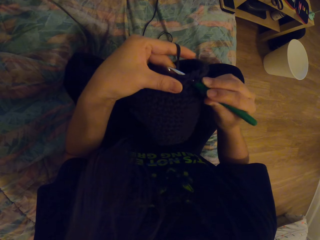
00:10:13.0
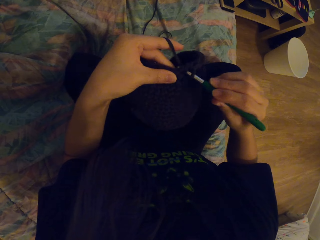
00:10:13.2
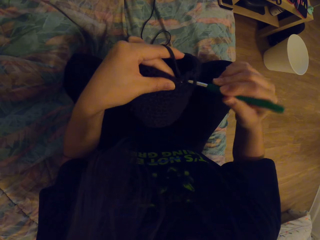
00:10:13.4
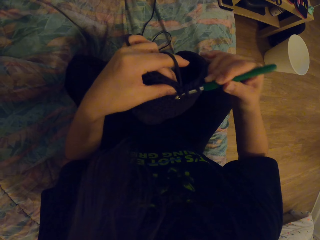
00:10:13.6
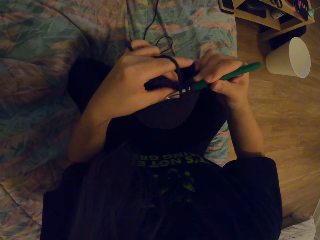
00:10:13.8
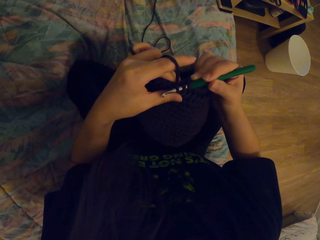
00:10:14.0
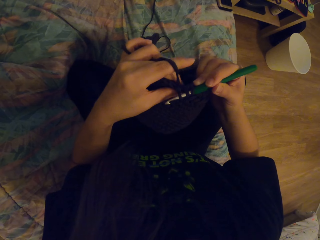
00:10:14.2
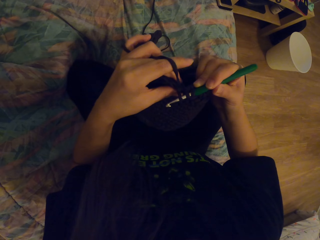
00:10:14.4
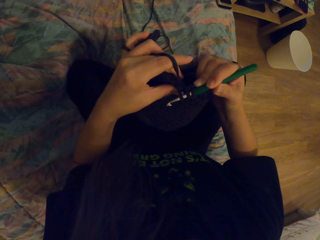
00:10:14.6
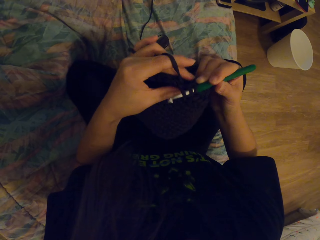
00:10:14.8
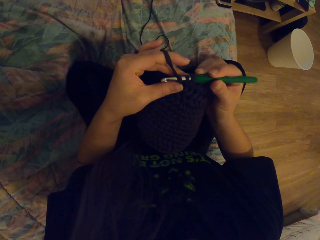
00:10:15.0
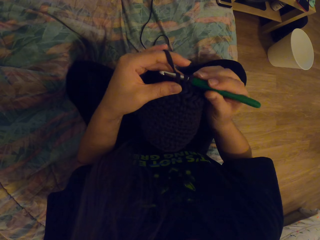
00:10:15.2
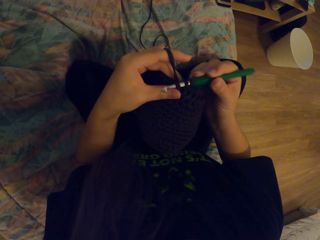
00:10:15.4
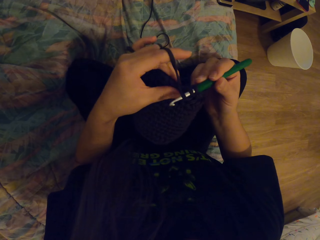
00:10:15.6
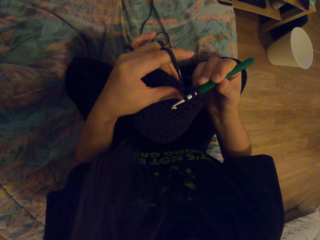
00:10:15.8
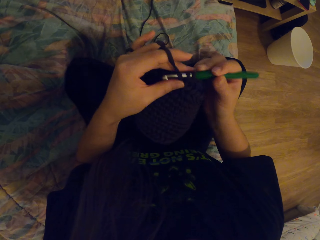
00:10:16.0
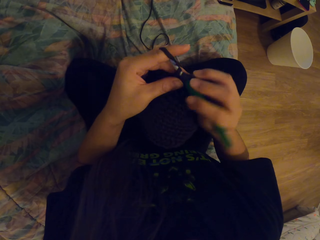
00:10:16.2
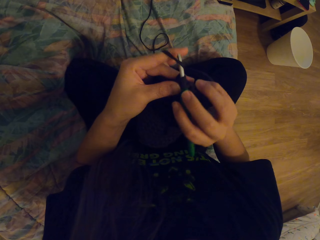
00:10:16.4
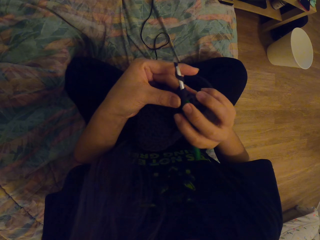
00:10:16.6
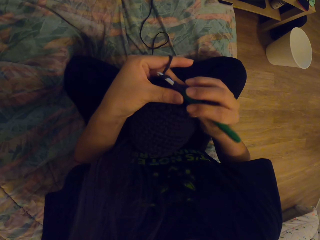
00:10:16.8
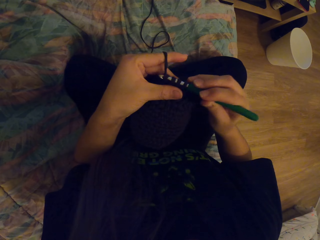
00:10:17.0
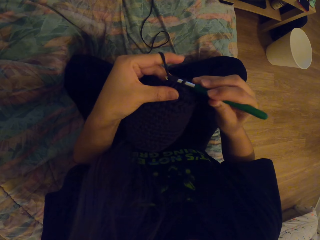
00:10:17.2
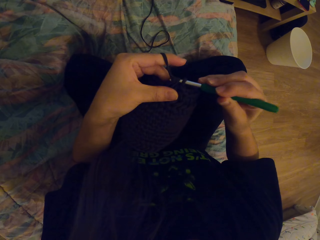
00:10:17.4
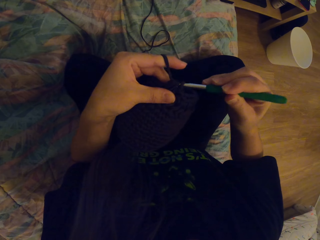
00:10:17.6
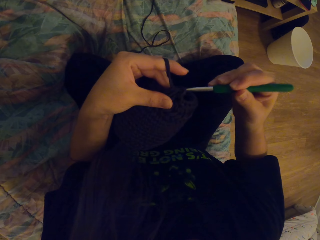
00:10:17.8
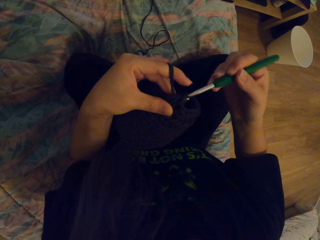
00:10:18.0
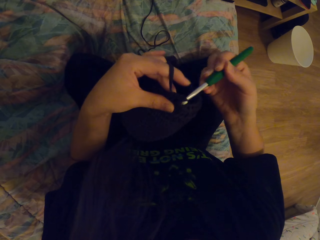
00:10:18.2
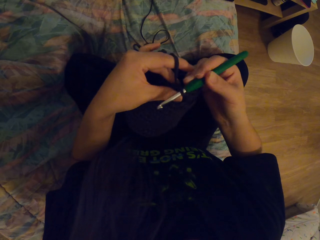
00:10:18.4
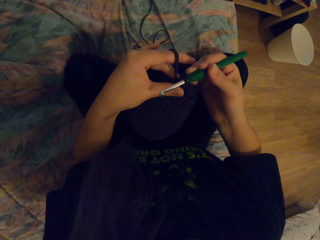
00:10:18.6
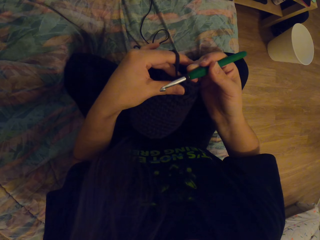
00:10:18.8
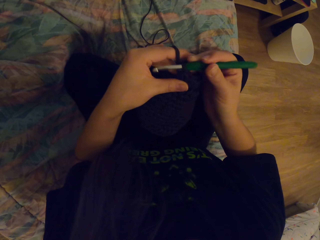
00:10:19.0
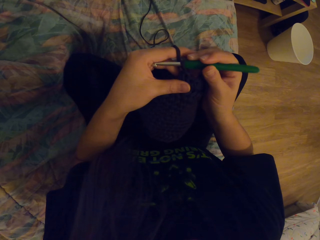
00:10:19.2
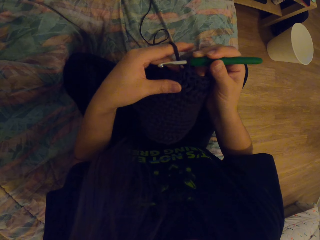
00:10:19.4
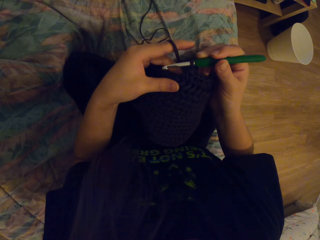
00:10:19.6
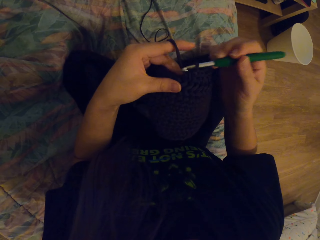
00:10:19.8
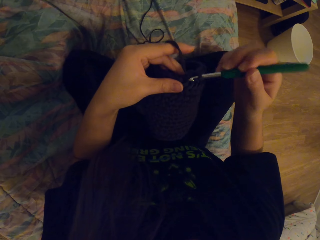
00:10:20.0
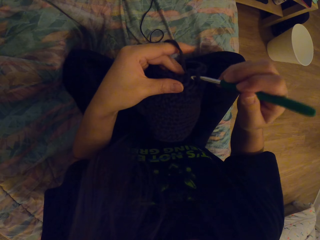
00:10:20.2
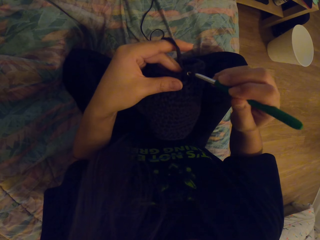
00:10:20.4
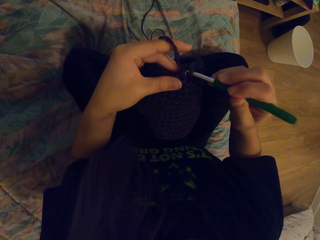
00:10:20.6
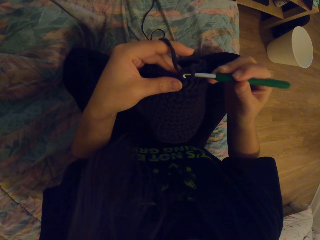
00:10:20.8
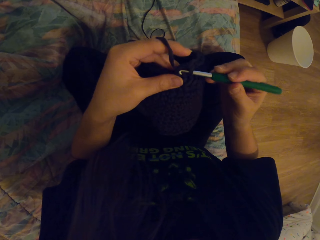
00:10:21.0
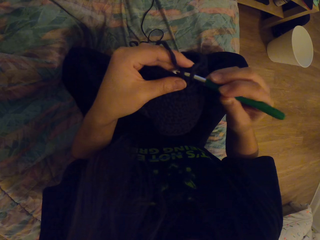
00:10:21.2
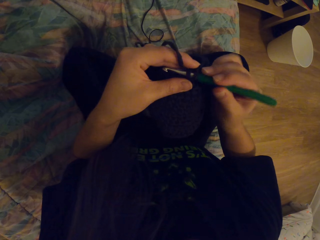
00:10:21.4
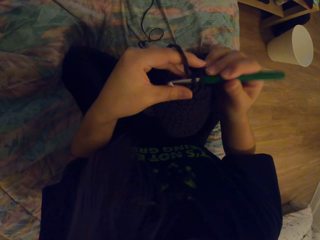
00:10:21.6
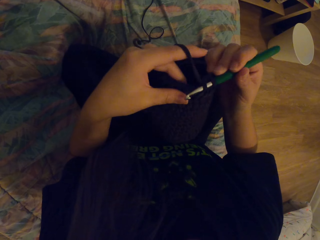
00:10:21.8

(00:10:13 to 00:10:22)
The camera wearer tightens the fabric with the crochet. They weave the fabric with the crochet.

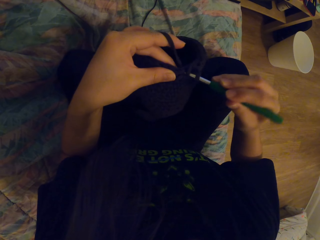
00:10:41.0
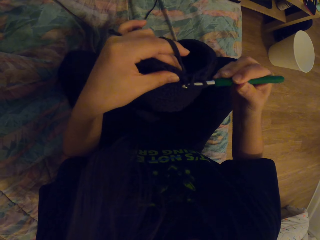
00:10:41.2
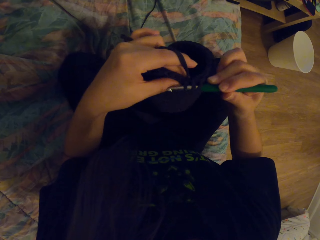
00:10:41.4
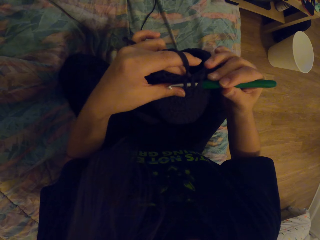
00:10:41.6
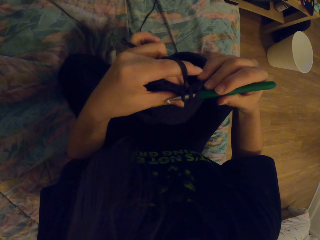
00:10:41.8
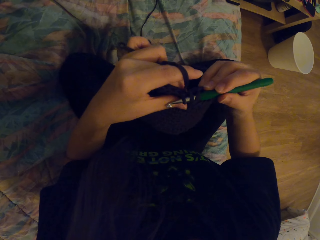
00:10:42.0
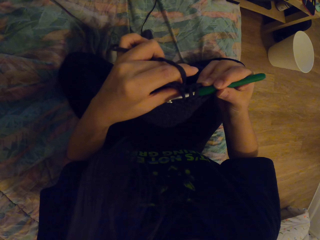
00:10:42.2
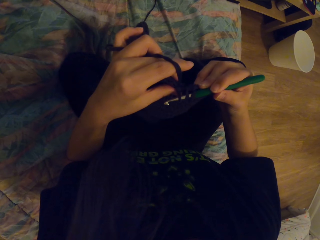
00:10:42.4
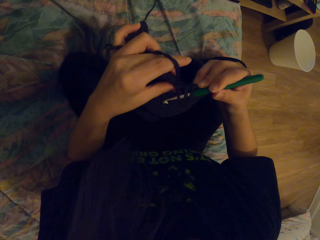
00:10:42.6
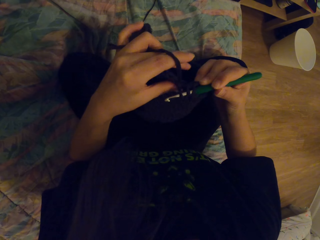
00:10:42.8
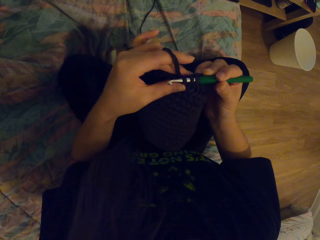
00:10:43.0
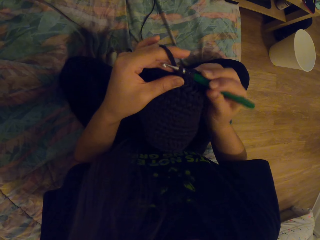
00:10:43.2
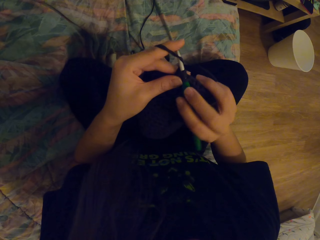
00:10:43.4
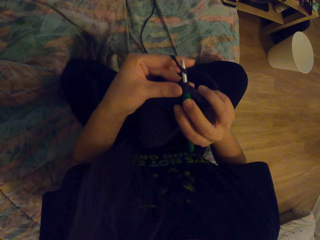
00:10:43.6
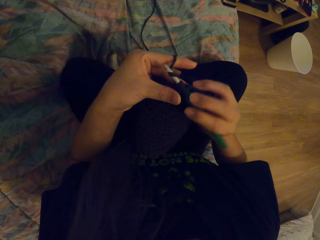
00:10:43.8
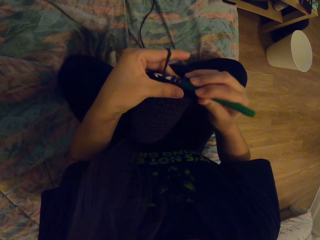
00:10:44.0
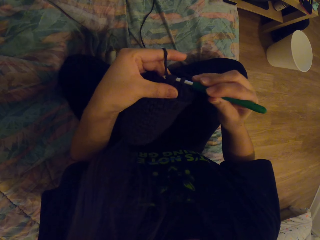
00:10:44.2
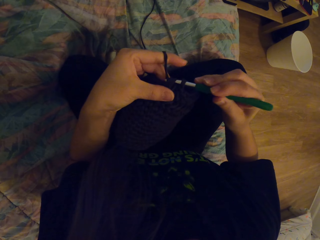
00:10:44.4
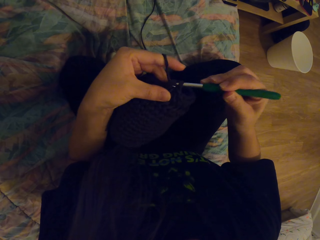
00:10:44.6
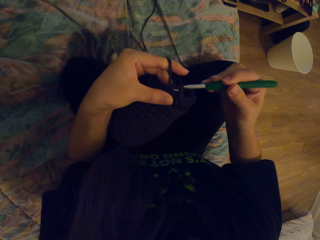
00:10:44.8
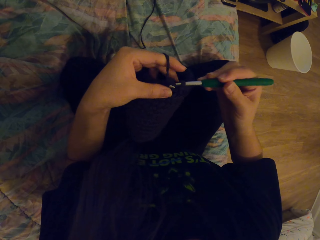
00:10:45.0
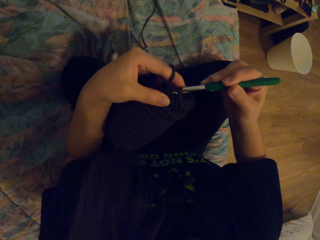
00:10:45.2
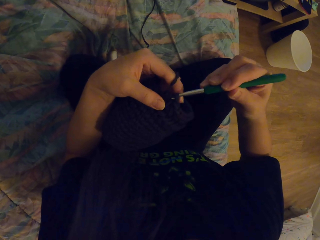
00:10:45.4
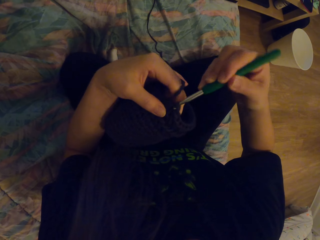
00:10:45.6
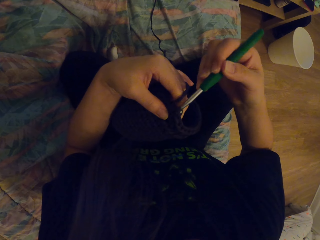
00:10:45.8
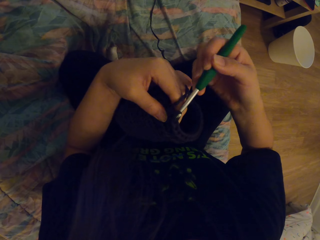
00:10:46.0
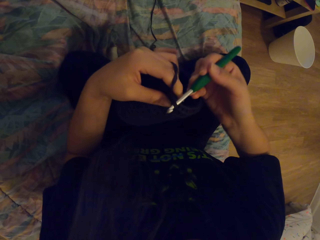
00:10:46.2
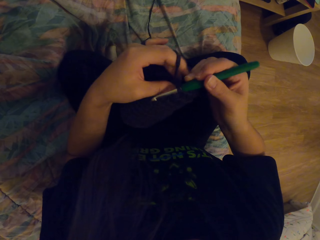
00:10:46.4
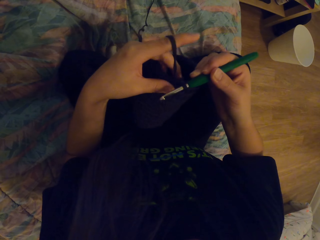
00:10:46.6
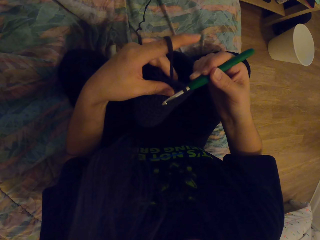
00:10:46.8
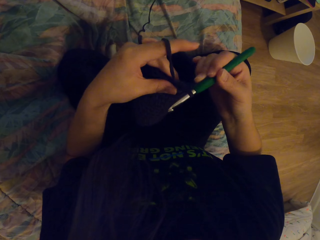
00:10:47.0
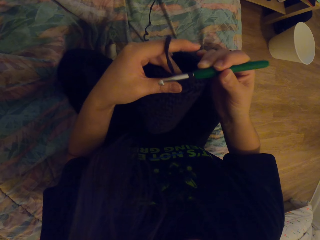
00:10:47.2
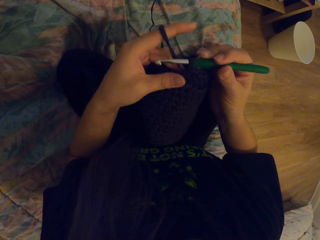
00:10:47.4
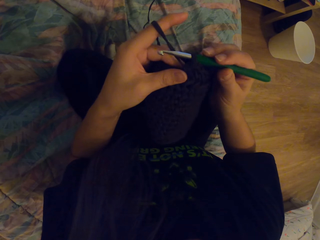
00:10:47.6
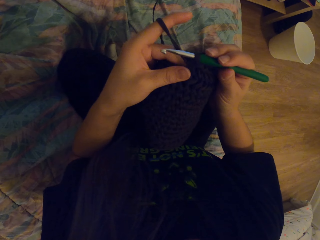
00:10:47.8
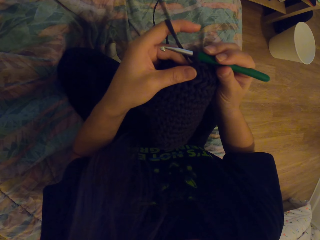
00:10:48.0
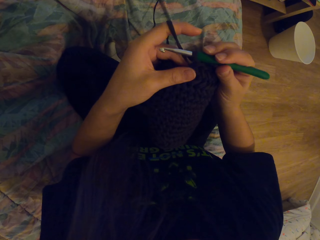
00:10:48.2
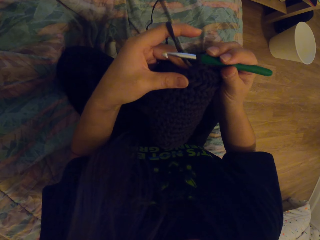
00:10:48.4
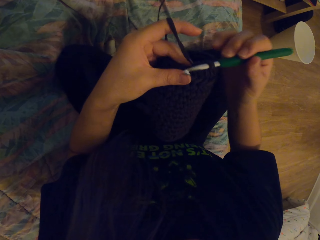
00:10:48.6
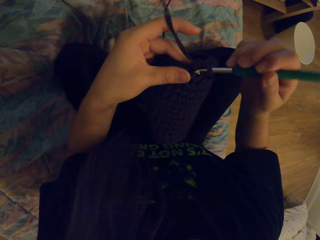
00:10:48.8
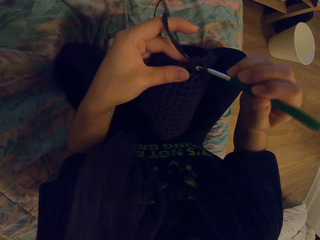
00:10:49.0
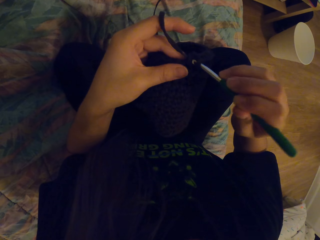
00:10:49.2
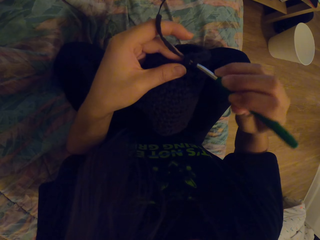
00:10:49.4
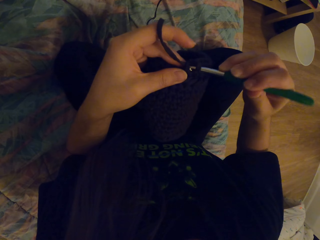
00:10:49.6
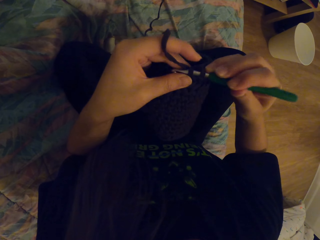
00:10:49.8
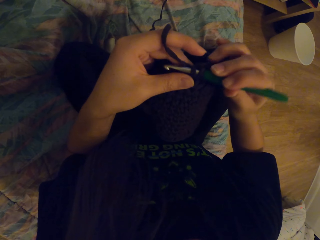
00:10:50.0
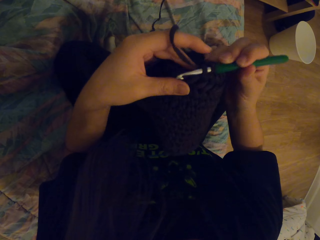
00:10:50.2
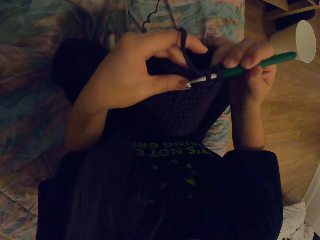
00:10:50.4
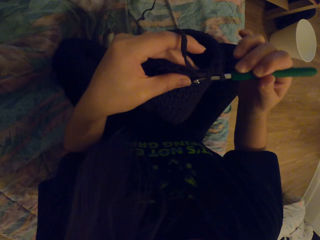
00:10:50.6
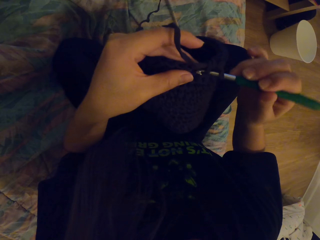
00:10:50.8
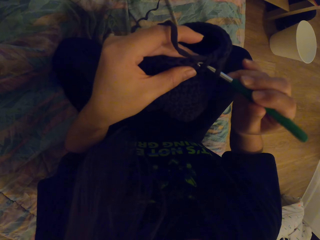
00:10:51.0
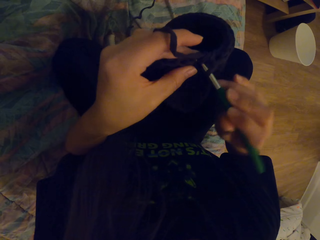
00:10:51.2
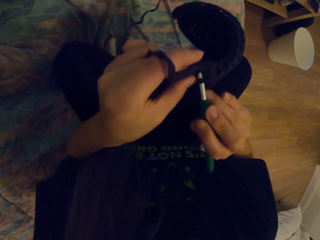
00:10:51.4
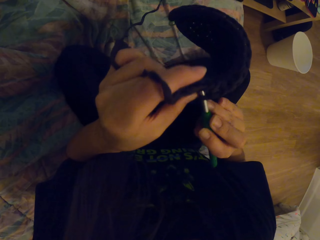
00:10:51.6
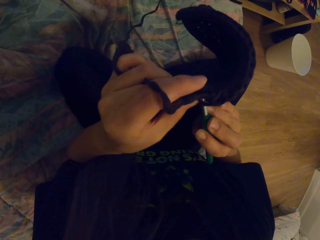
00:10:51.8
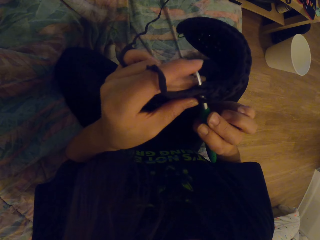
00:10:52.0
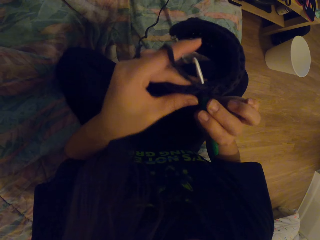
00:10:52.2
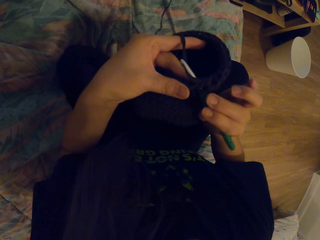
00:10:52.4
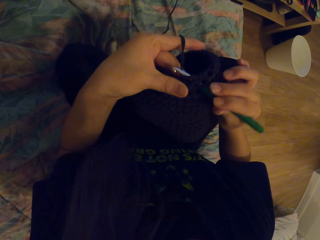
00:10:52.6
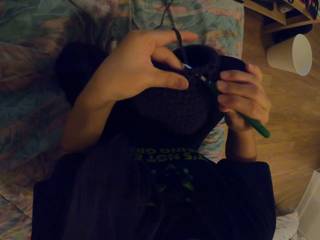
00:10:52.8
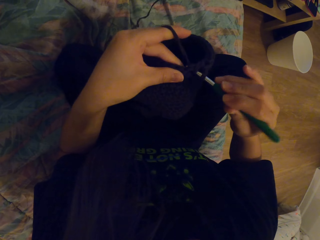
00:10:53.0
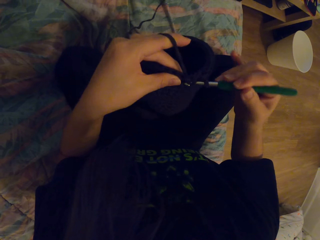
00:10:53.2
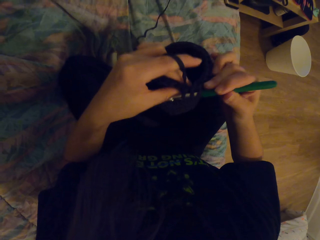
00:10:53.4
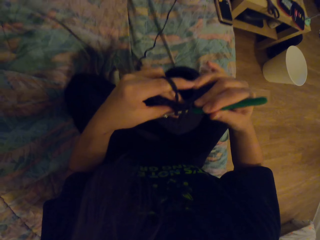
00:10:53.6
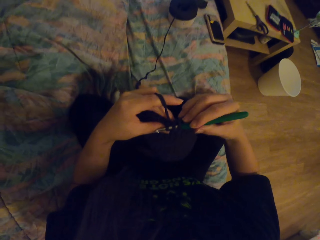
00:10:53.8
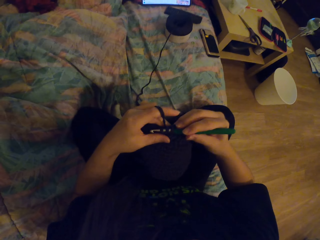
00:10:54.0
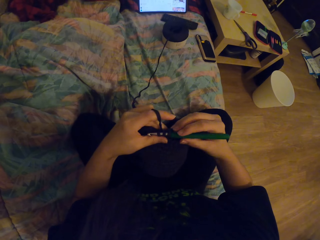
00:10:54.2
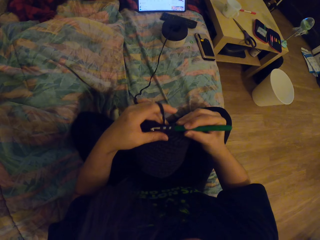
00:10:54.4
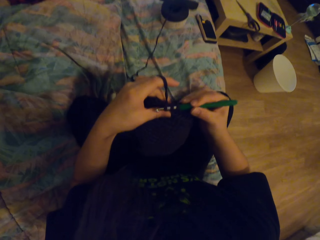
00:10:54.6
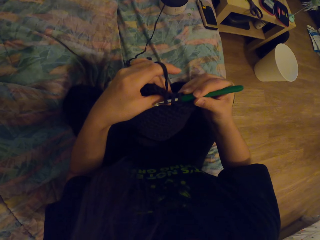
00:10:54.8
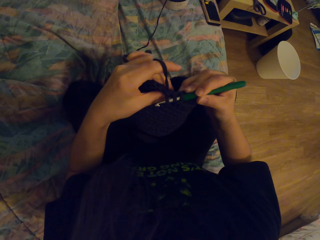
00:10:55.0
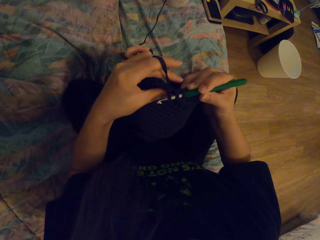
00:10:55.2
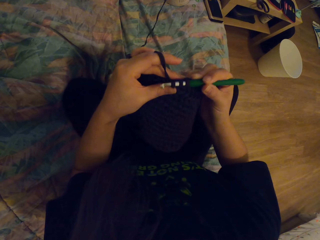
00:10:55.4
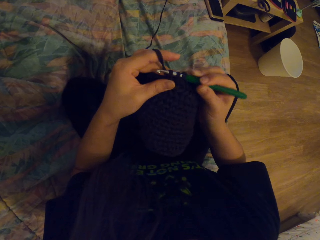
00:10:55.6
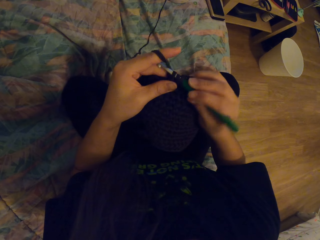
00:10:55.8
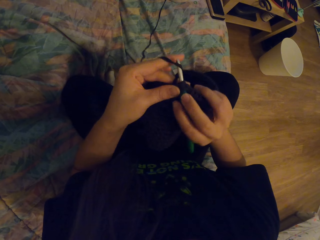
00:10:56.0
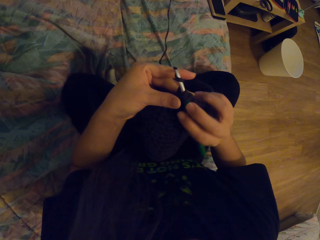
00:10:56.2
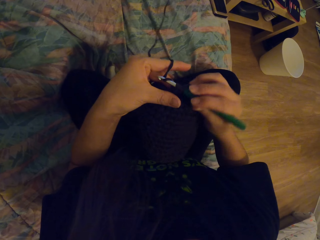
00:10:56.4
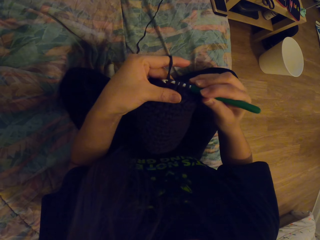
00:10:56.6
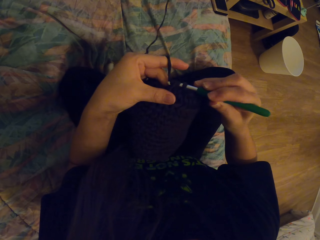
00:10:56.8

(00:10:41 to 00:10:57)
The camera wearer tightens the fabric with the crochet.
